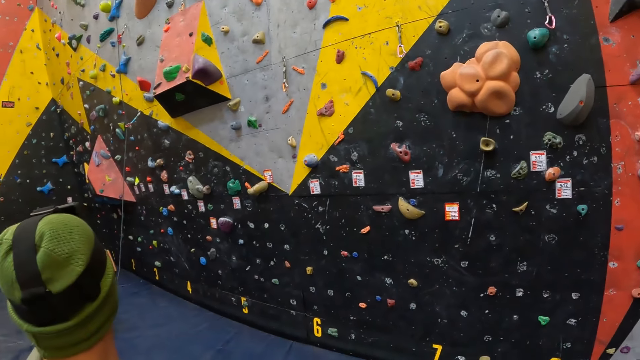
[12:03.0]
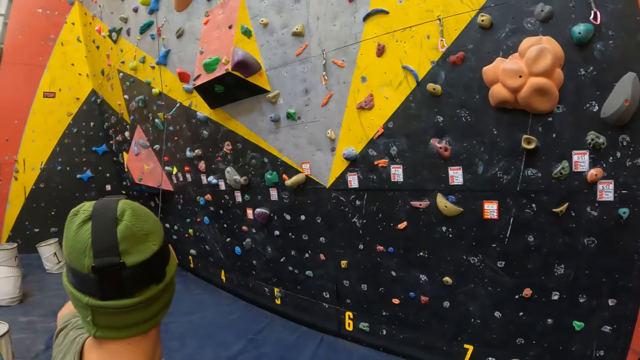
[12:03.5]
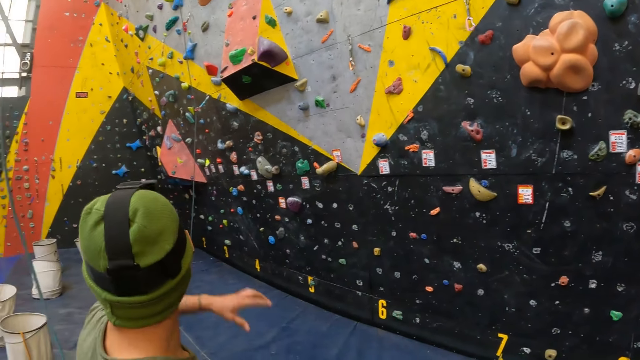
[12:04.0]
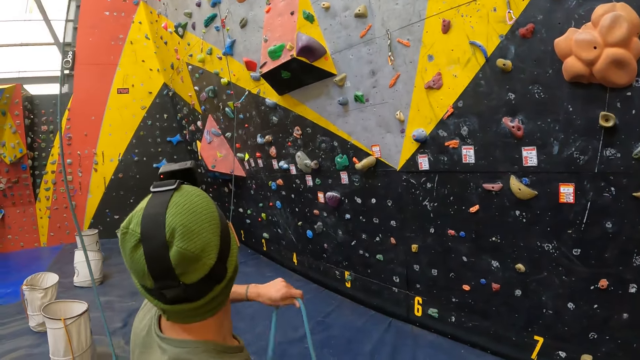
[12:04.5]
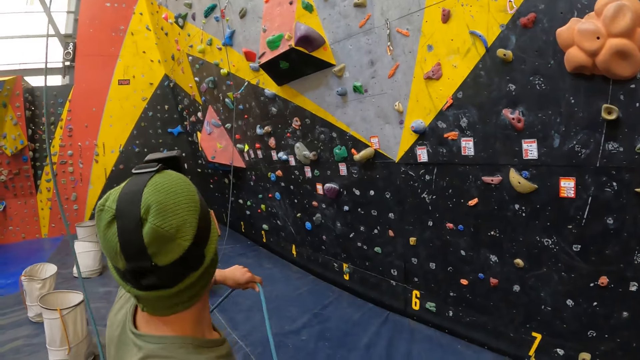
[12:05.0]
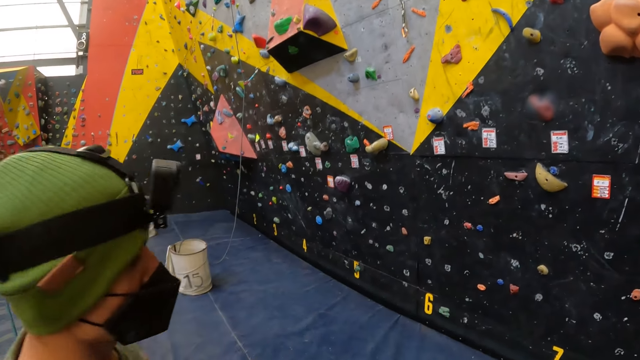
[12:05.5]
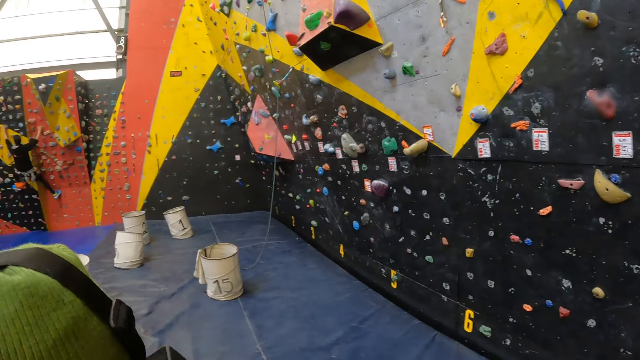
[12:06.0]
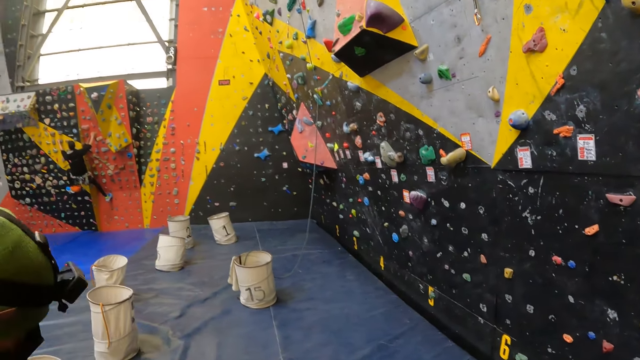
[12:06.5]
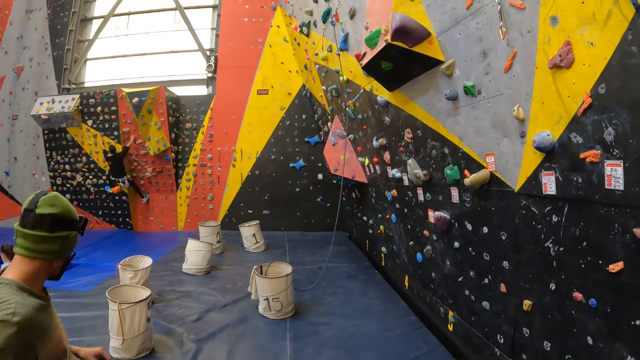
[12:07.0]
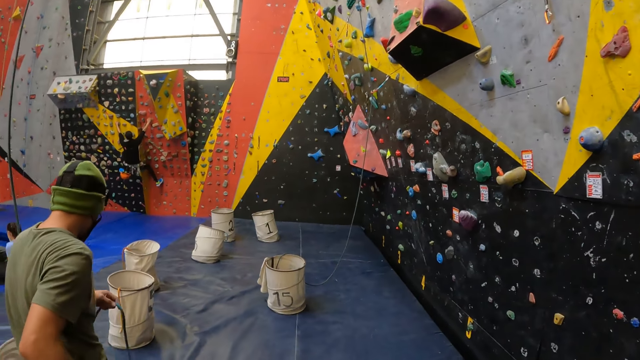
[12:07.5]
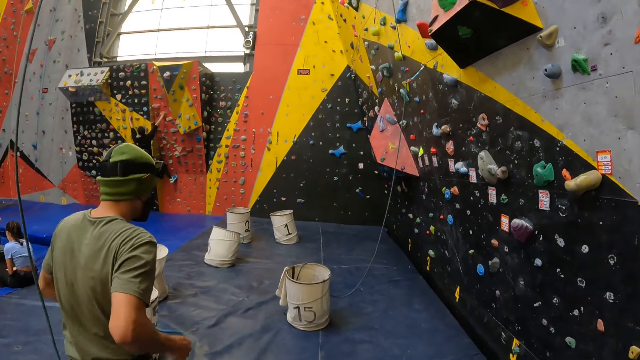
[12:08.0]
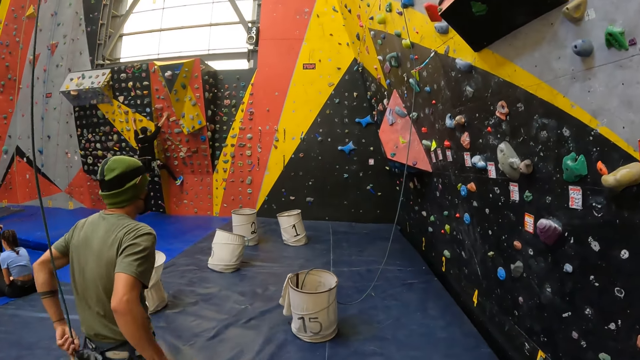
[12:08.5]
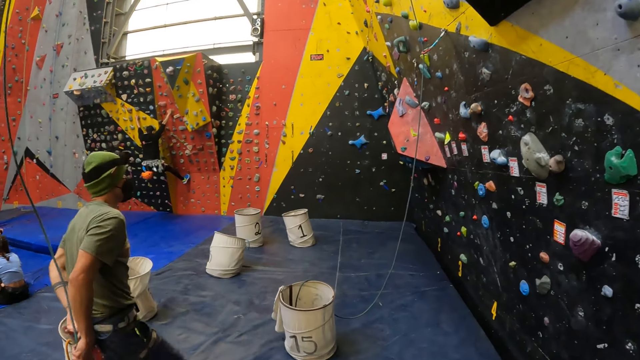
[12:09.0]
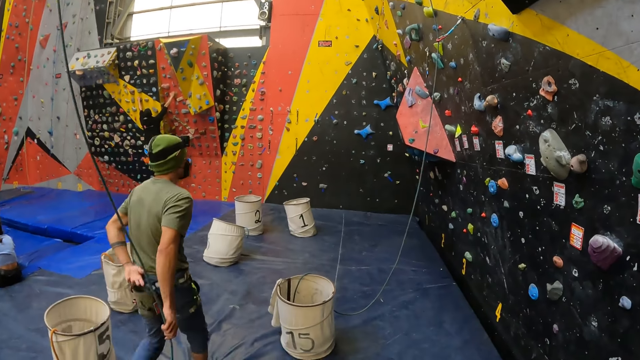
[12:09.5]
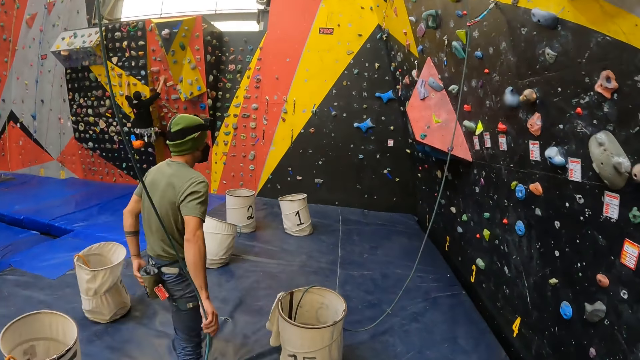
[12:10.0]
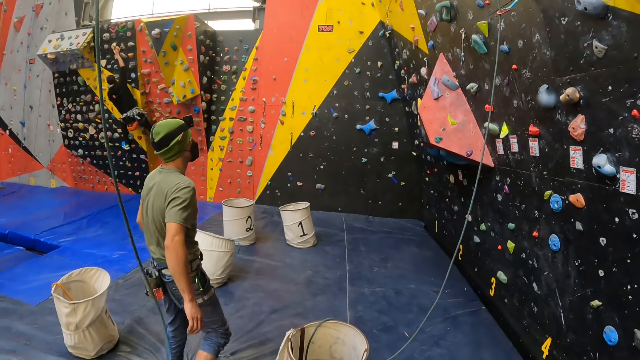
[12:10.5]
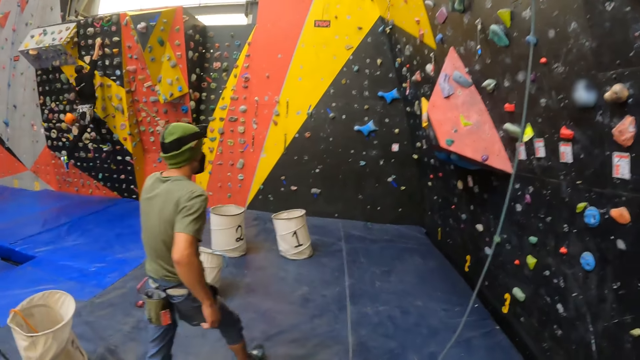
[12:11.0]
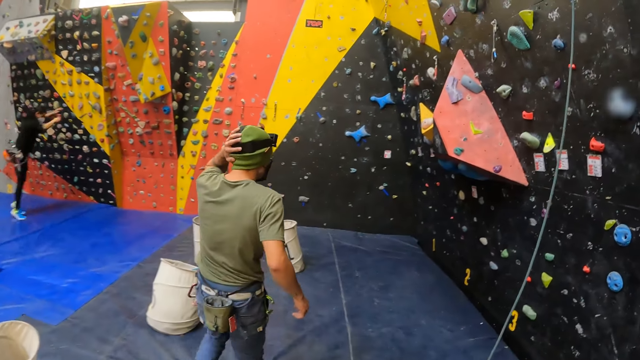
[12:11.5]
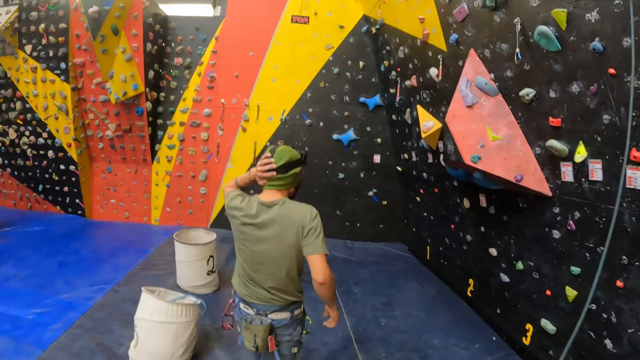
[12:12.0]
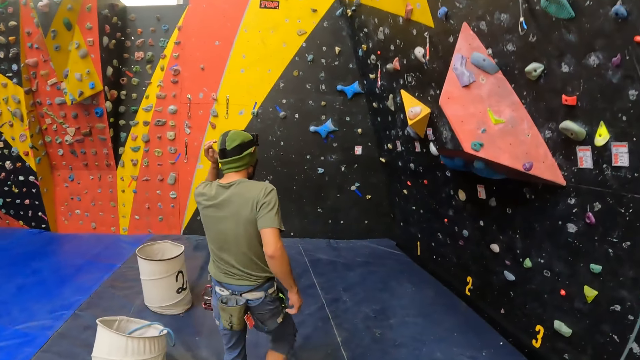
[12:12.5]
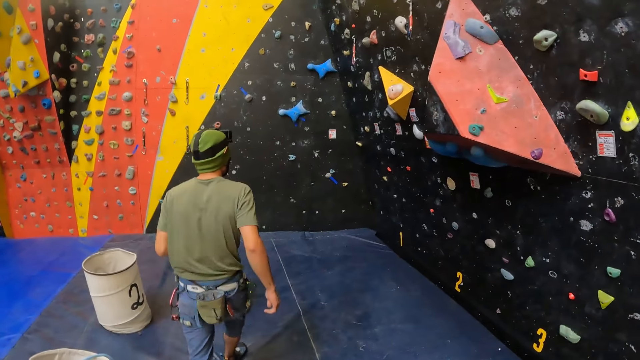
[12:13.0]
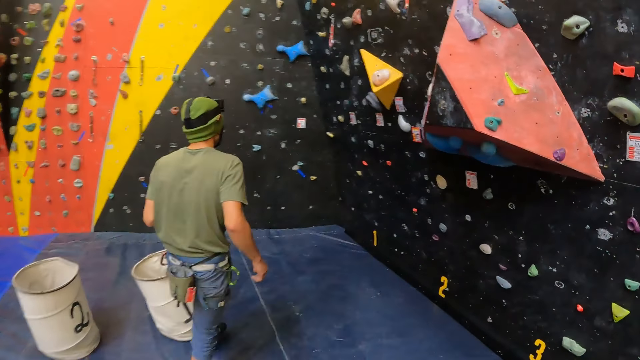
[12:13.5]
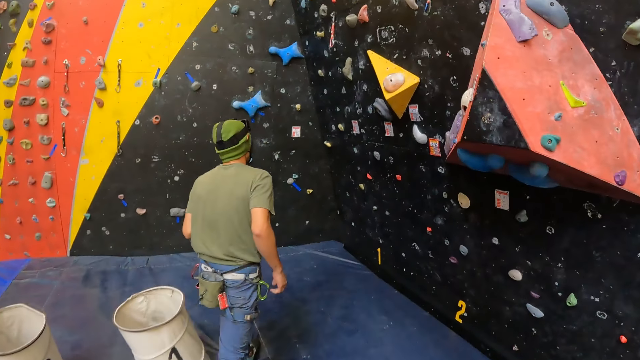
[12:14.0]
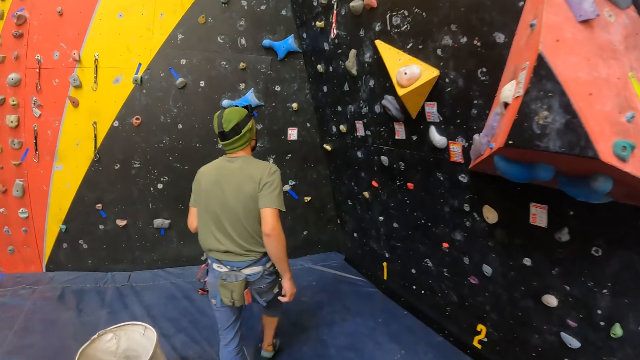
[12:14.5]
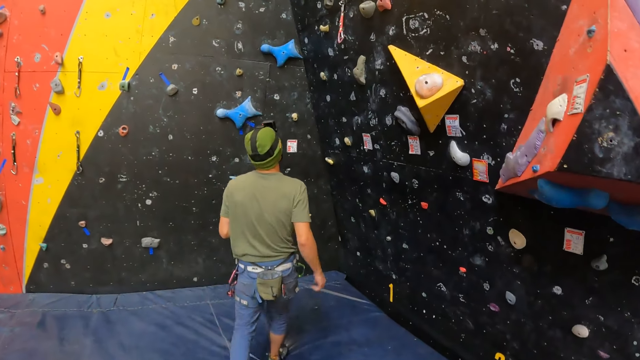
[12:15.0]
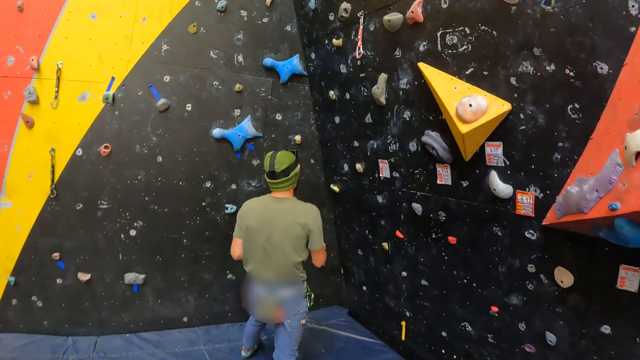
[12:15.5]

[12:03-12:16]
A man points a finger. He holds a rope and pulls the rope. The camera wearer looks around the room. The man walks toward the rope bucket. The camera wearer walks toward the rope bucket. They walk behind the man. The man pulls his hand off the rope and walks toward the bouldering board. The camera wearer walks toward the bouldering board.

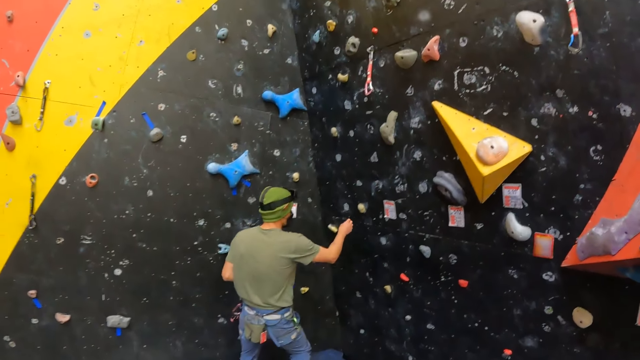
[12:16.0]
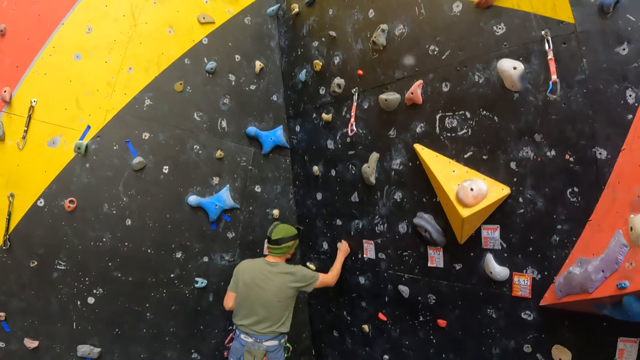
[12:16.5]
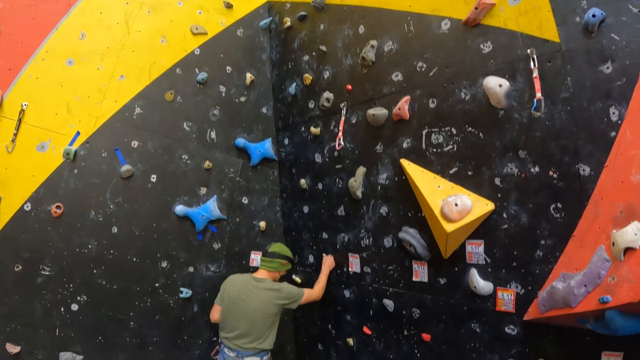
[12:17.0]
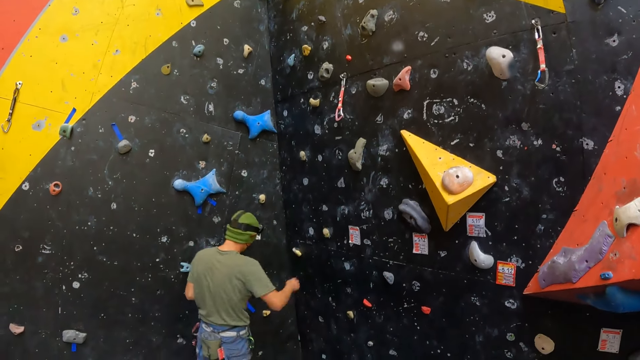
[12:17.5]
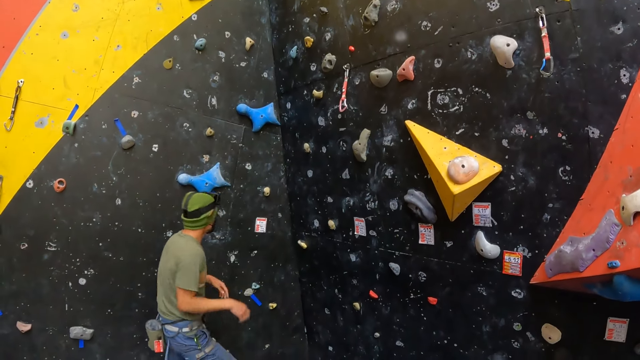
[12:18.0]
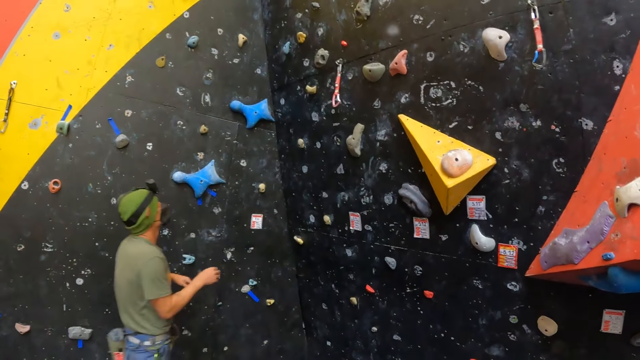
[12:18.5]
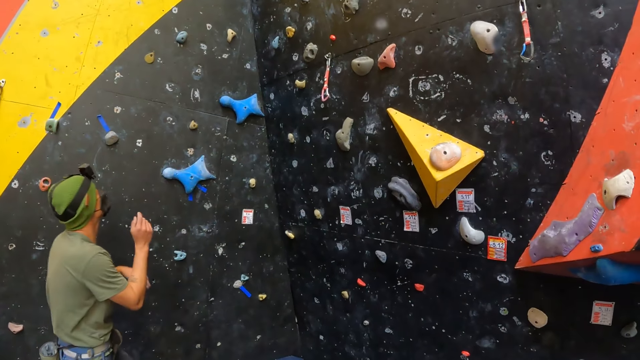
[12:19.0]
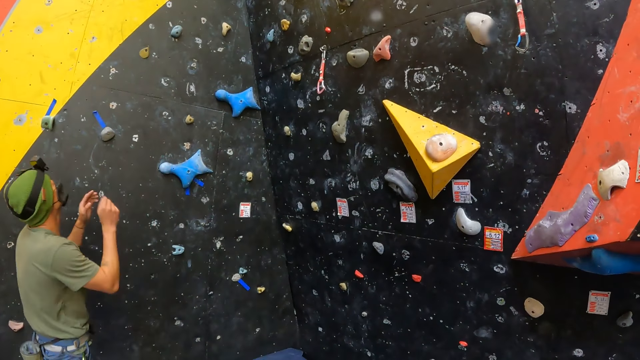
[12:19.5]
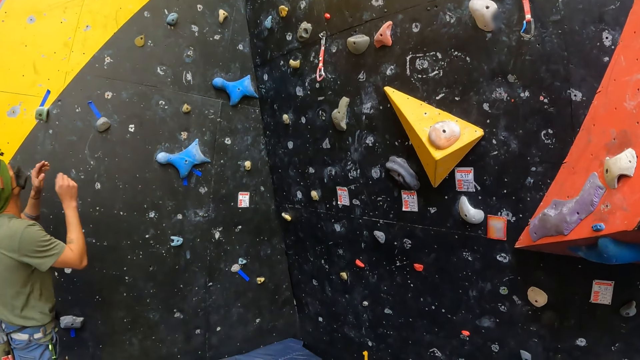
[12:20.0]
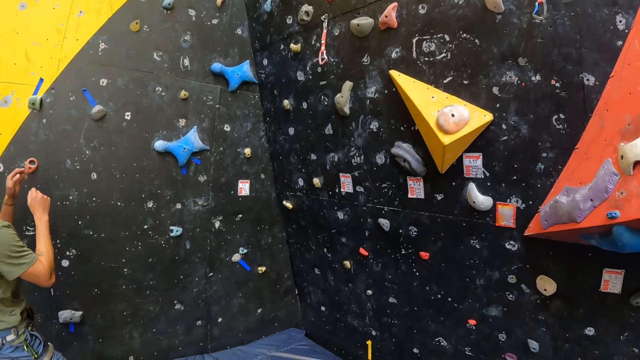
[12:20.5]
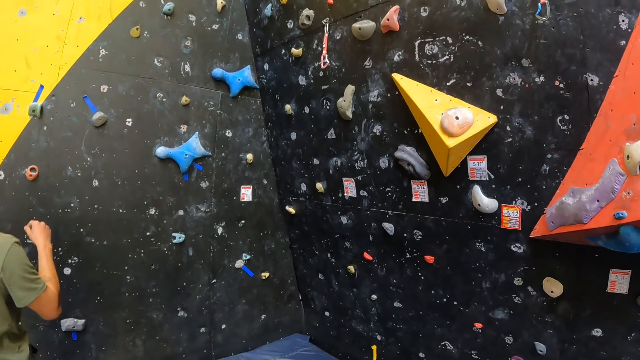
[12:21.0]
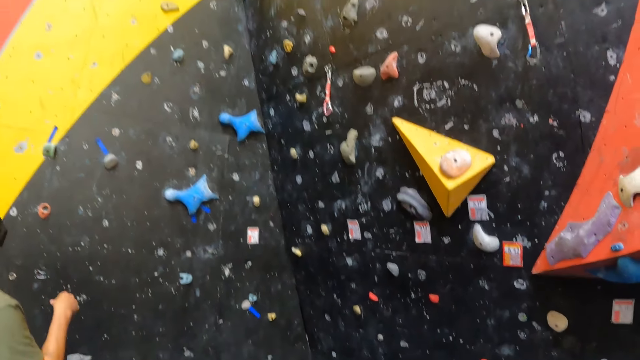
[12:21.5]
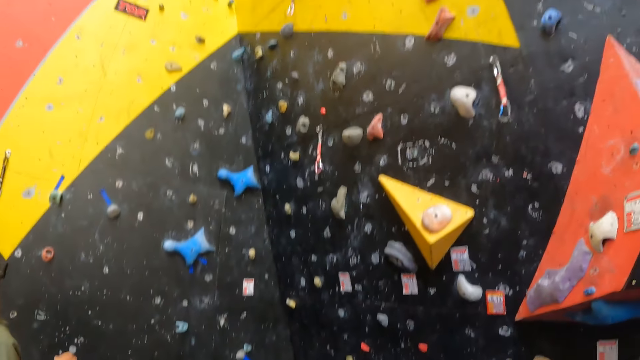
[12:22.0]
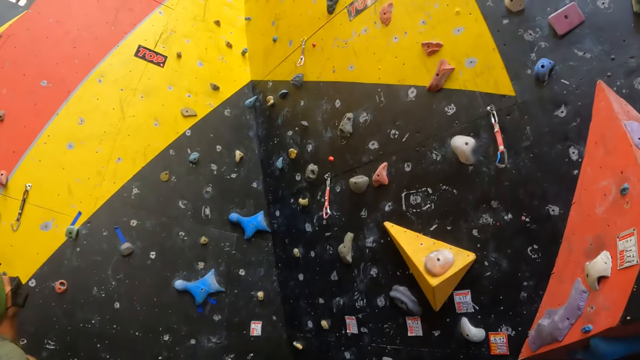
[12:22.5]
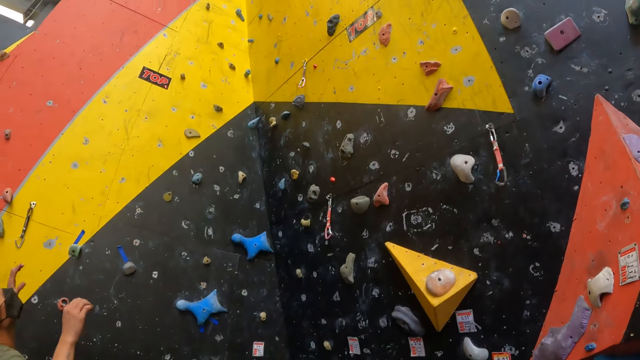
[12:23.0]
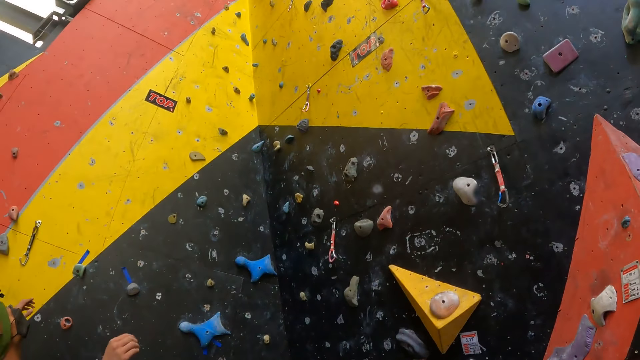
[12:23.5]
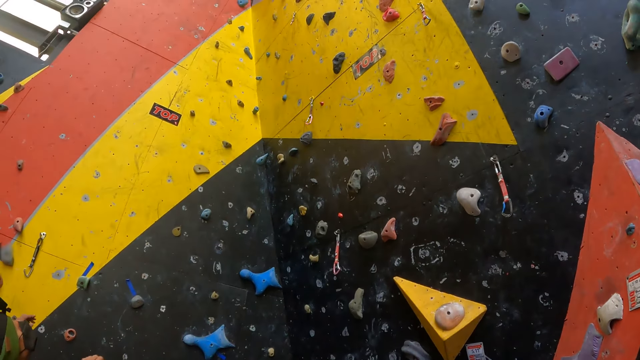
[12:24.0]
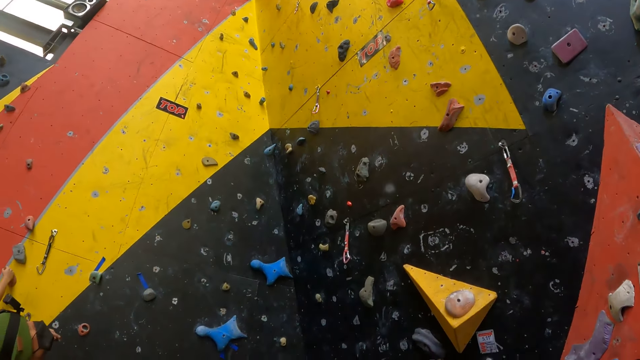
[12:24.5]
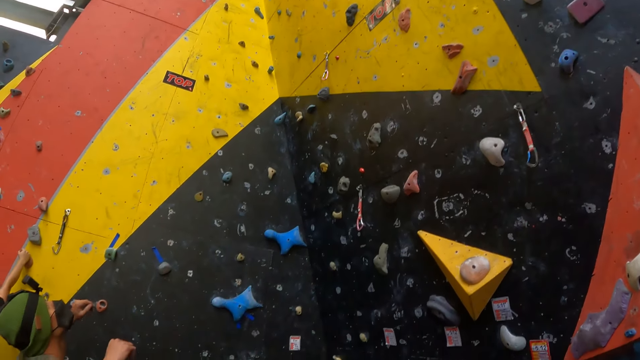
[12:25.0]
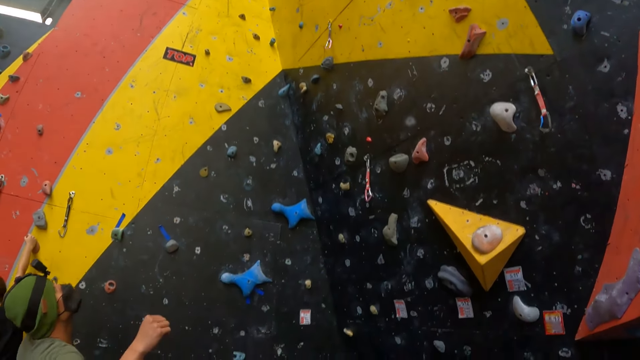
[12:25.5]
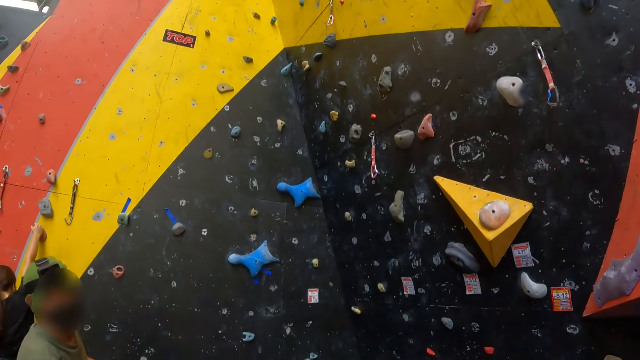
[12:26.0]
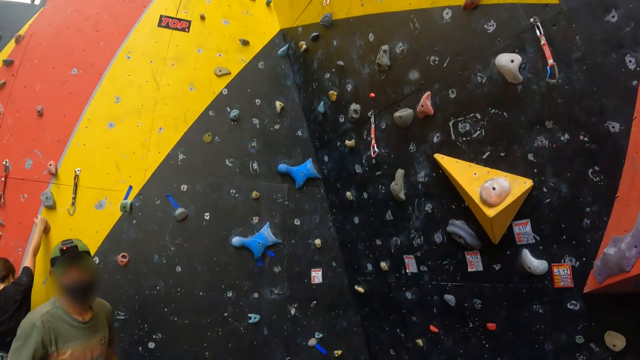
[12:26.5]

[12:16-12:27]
A man examines the stepping hooks. He holds a wall hold. He pulls his hand off the hook and gestures his hands. The camera wearer looks at the bouldering board. The man gestures his hands.
